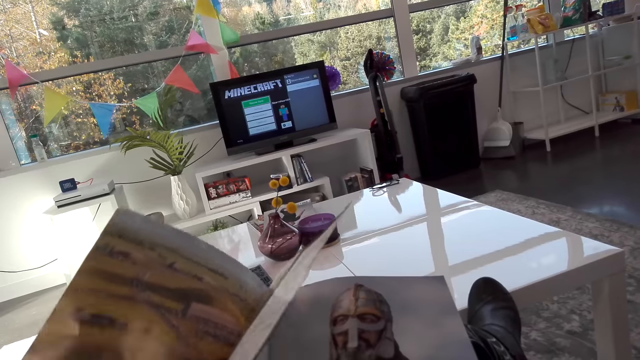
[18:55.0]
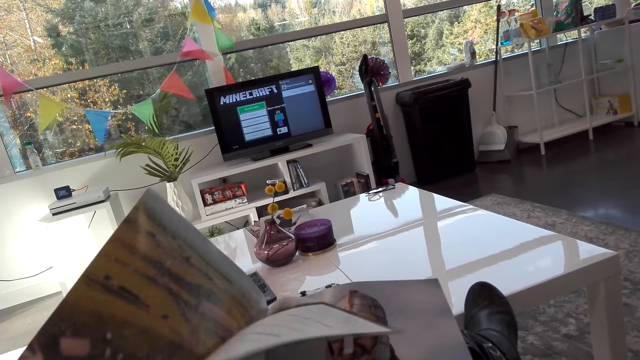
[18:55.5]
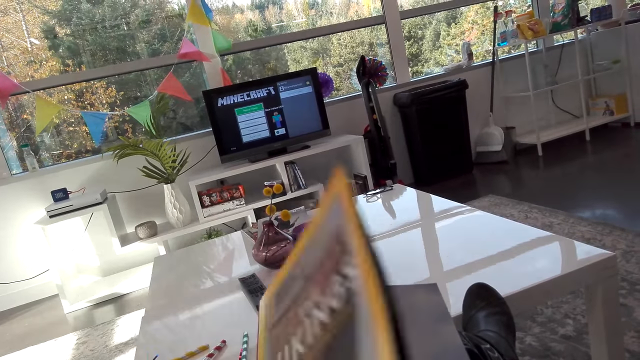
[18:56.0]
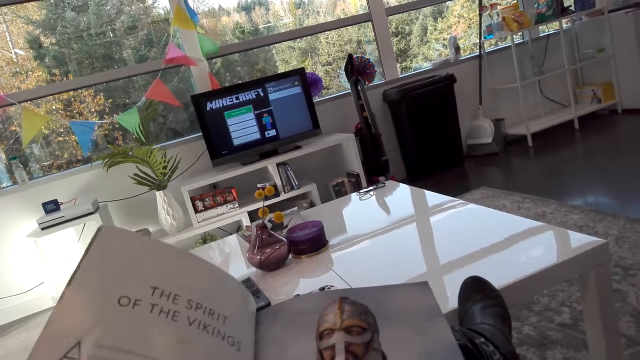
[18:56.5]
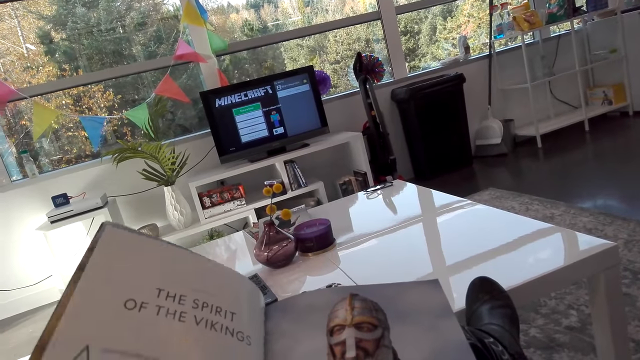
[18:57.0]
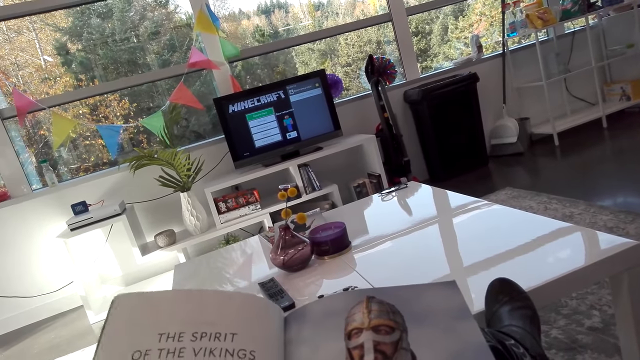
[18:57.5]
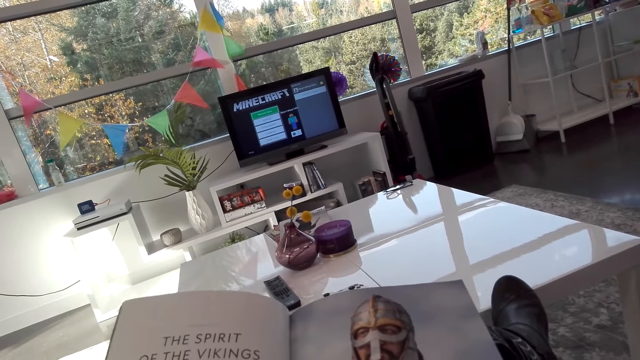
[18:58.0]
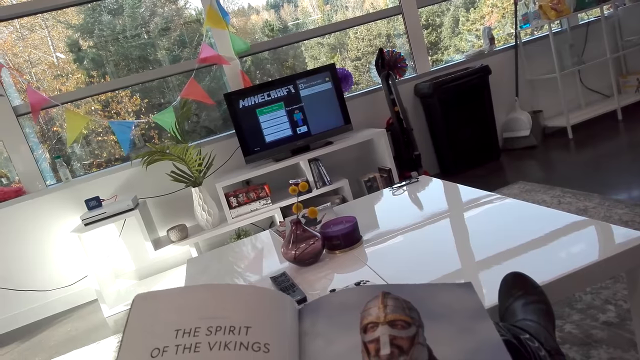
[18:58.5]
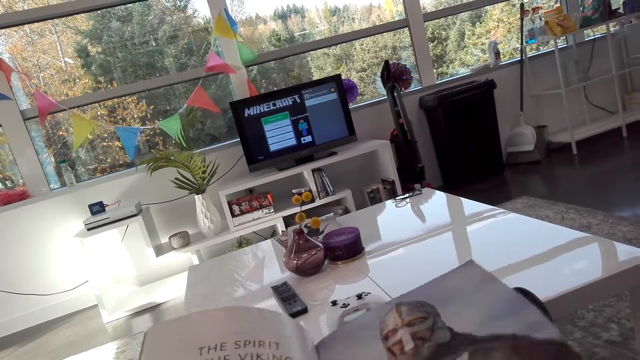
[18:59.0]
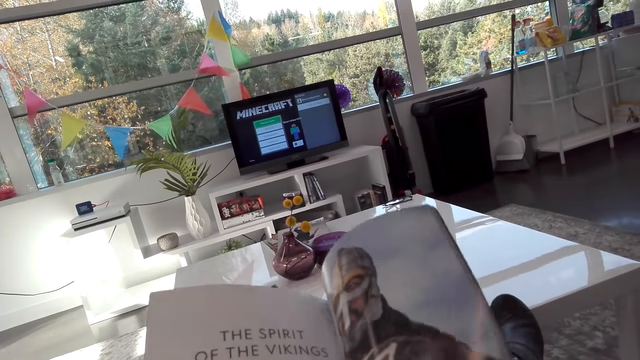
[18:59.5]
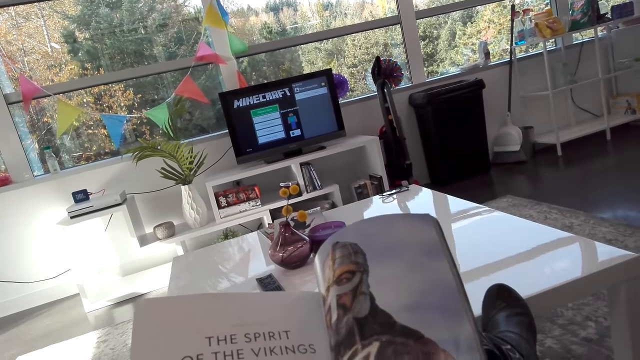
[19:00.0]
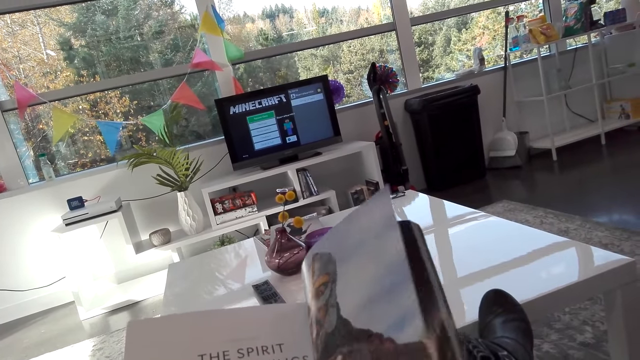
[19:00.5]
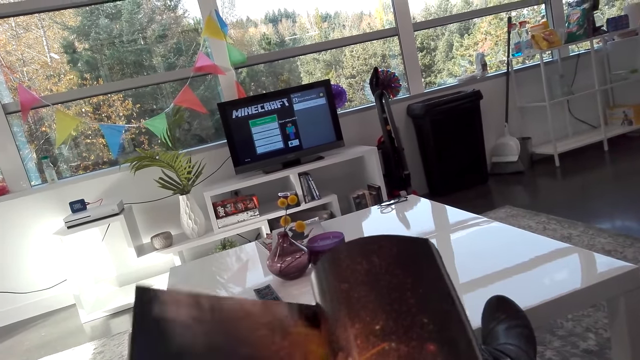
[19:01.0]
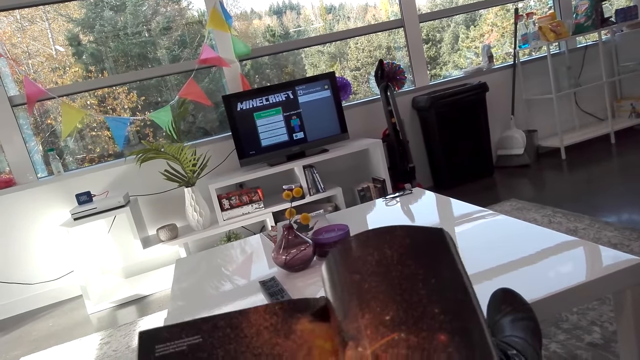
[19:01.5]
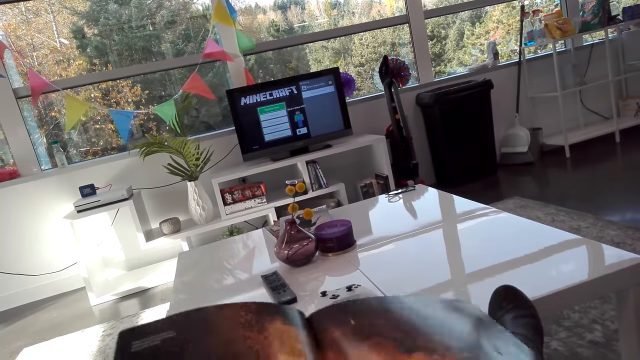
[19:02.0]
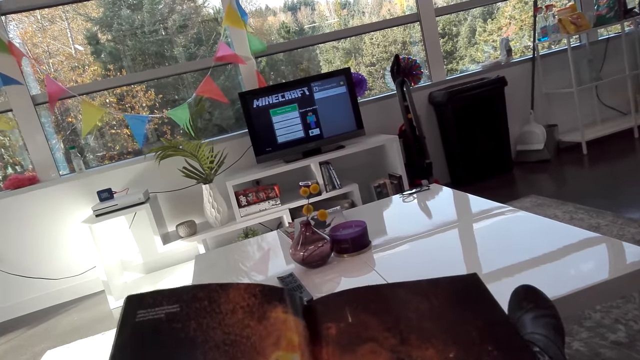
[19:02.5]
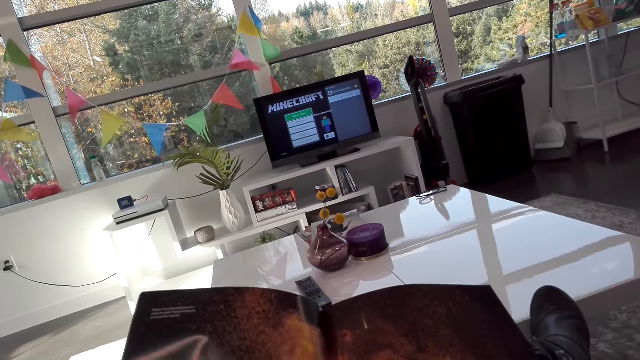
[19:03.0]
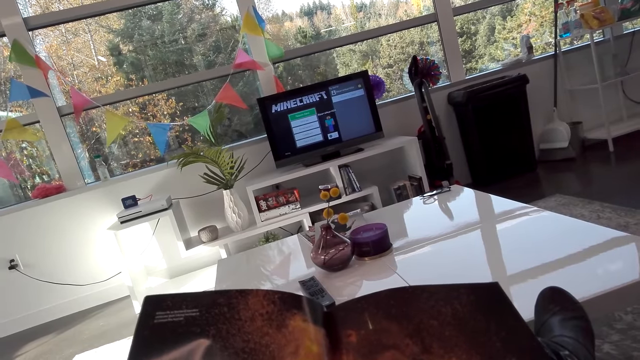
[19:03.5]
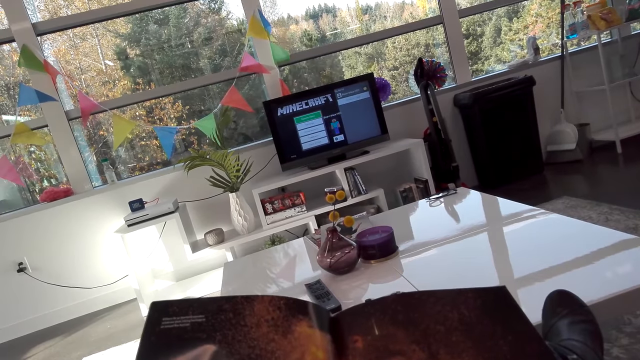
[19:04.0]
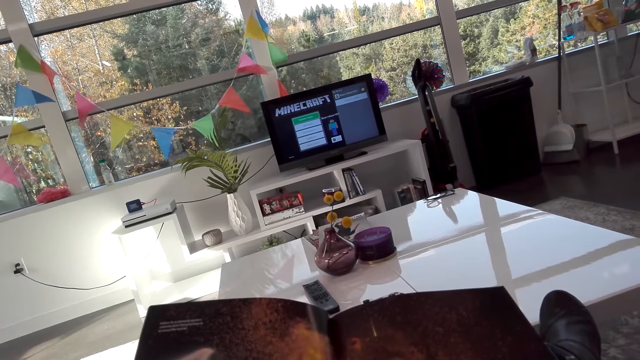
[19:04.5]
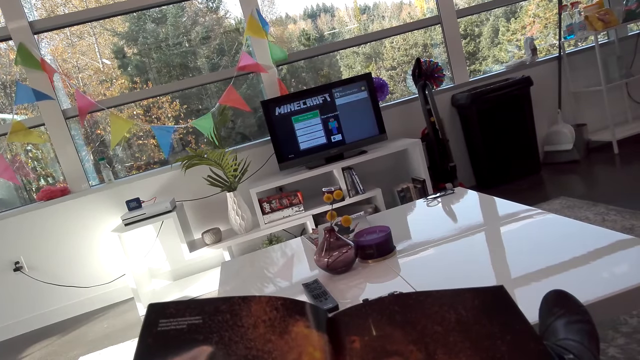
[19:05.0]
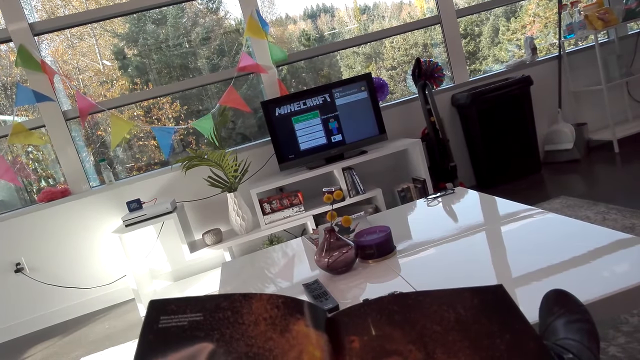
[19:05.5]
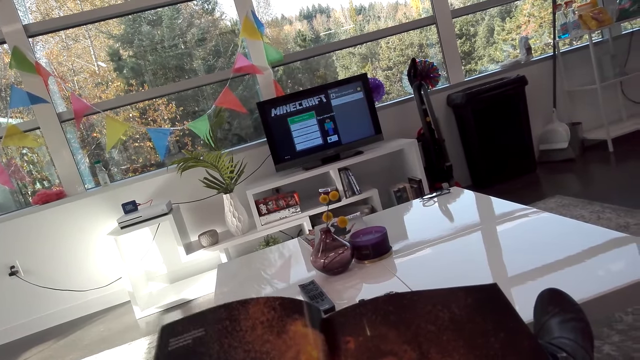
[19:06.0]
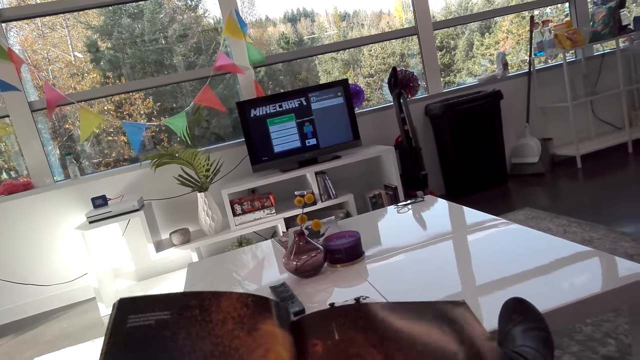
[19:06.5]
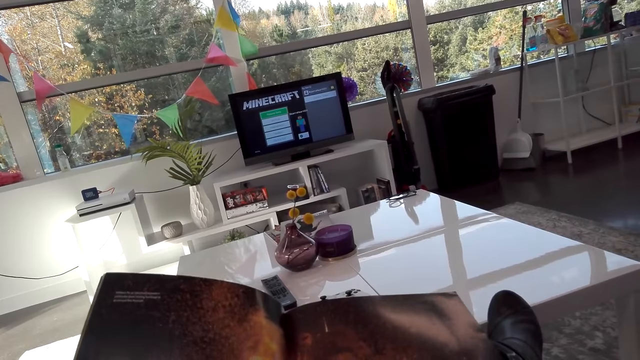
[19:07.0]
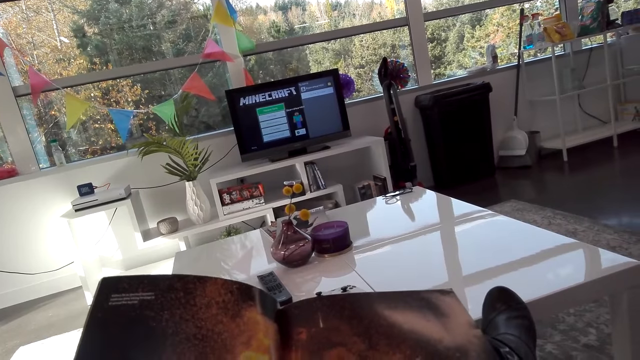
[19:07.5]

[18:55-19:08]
The camera wearer turns a page. They read a magazine. They turn the page. They read the magazine.

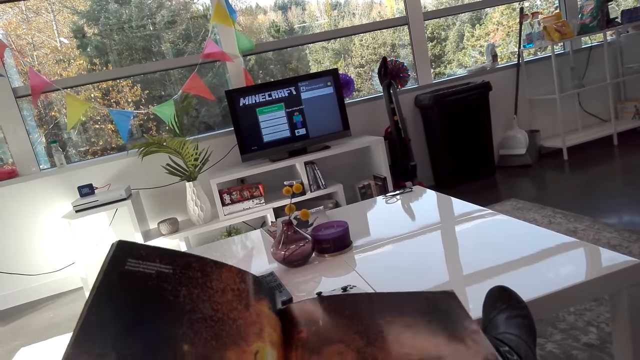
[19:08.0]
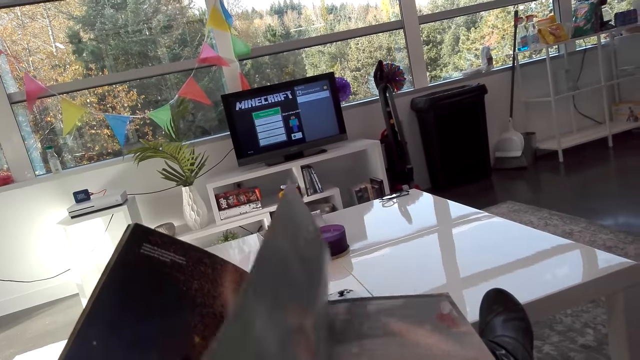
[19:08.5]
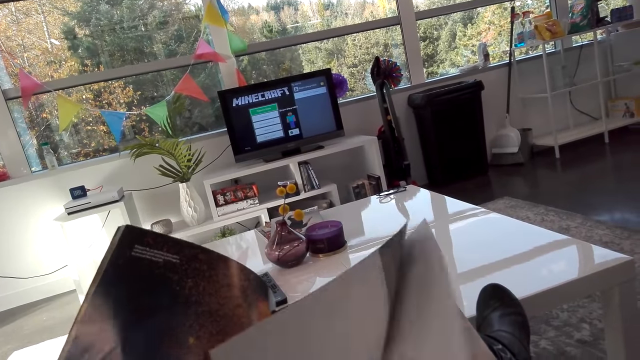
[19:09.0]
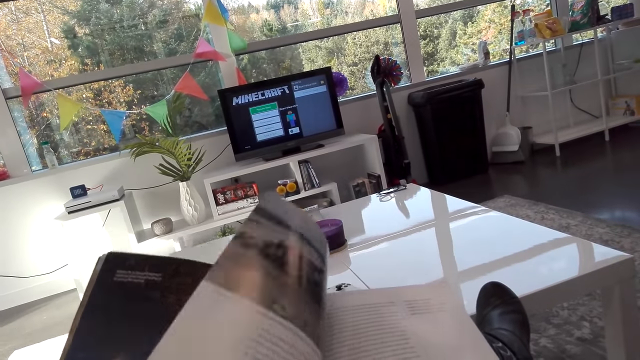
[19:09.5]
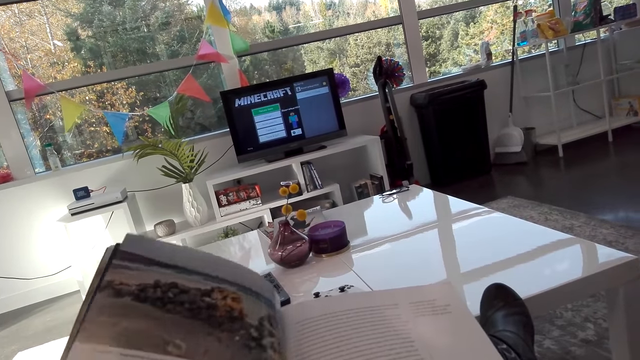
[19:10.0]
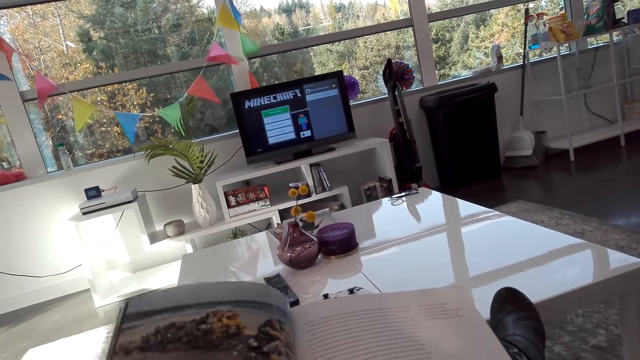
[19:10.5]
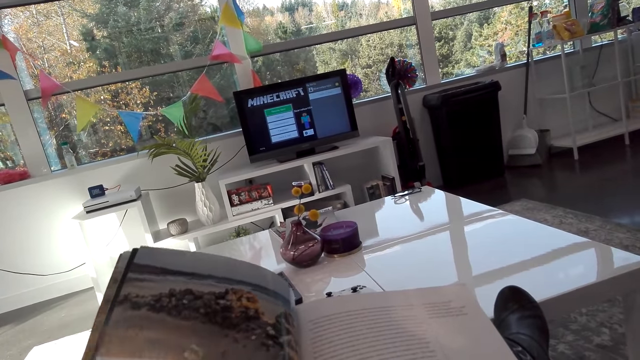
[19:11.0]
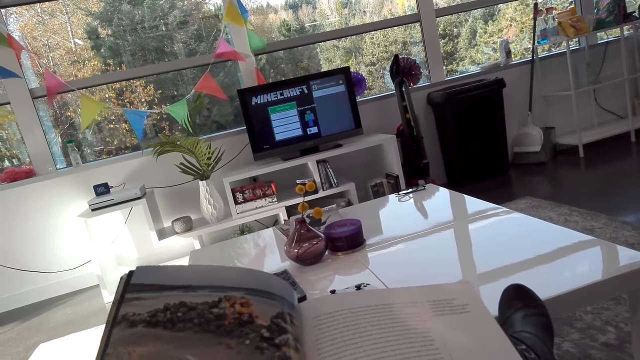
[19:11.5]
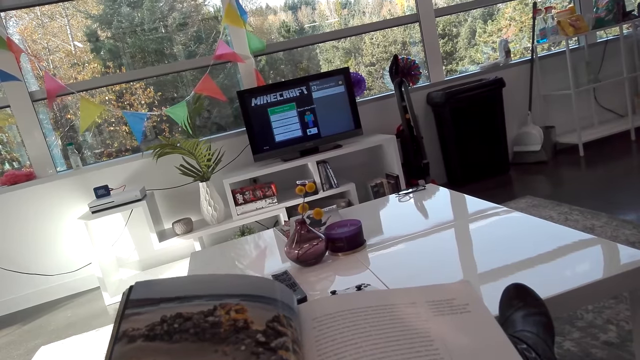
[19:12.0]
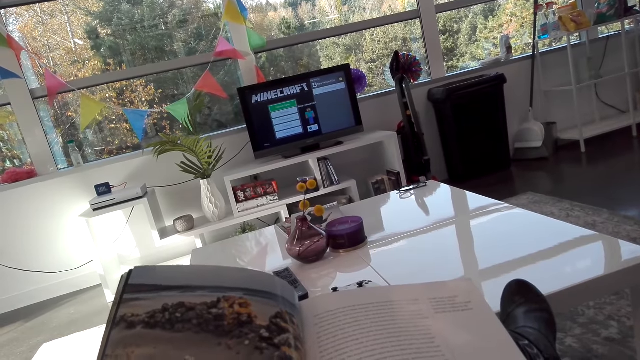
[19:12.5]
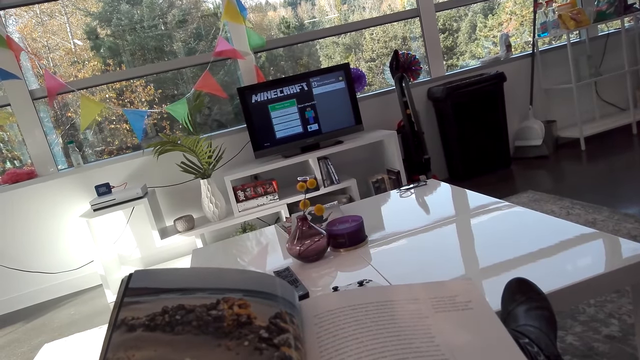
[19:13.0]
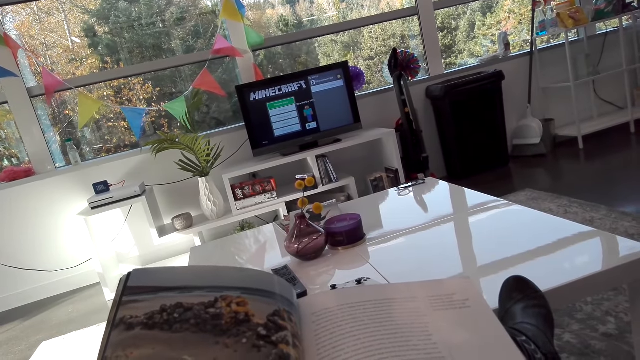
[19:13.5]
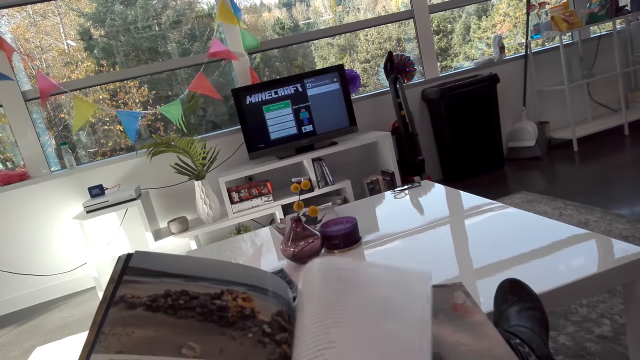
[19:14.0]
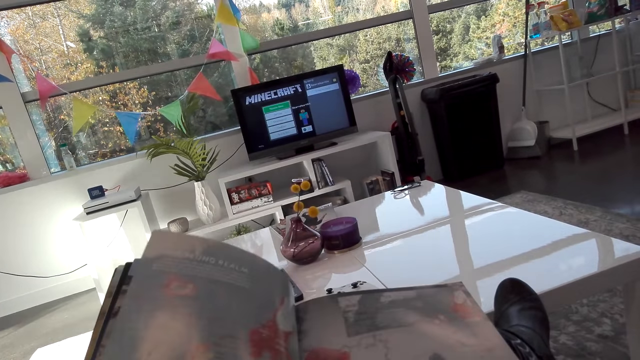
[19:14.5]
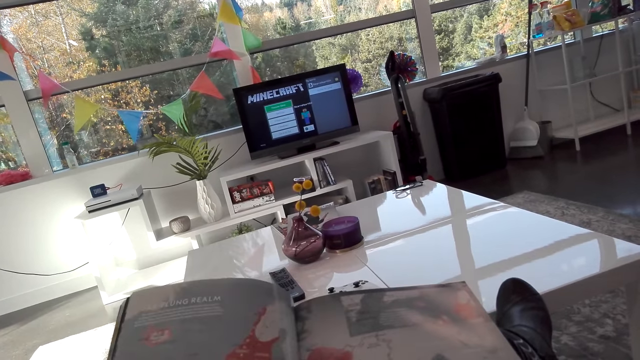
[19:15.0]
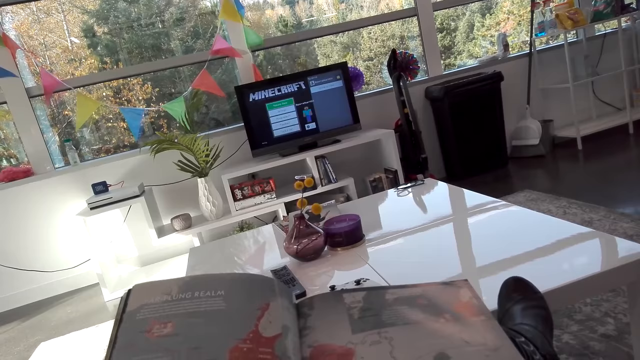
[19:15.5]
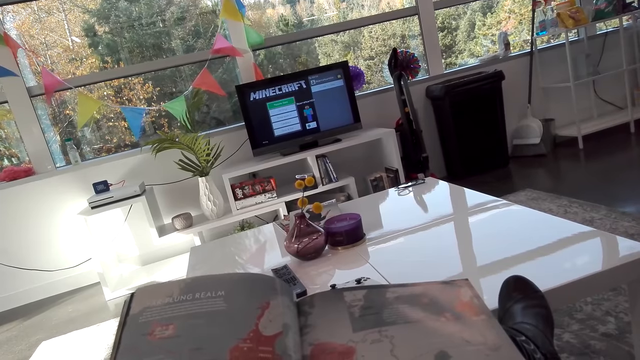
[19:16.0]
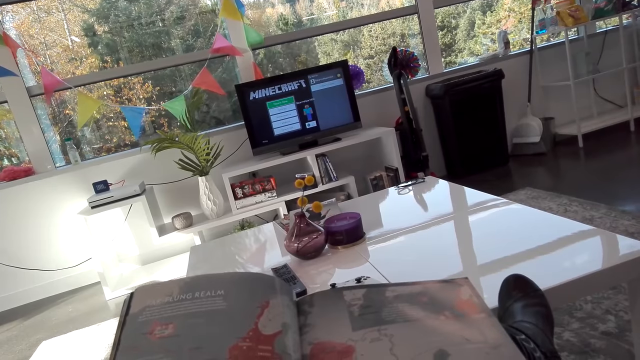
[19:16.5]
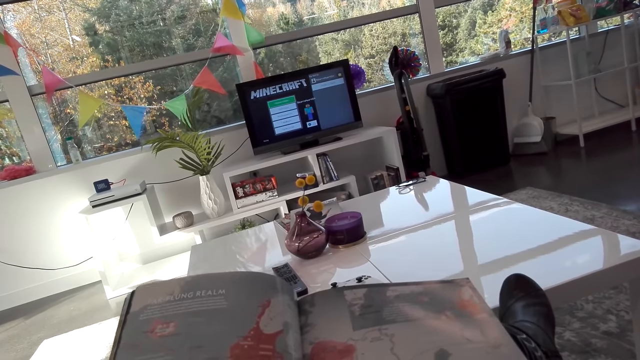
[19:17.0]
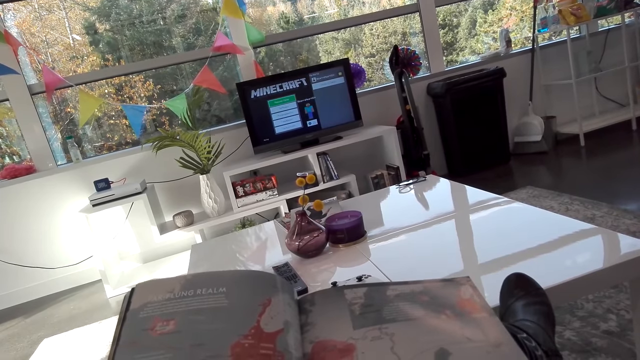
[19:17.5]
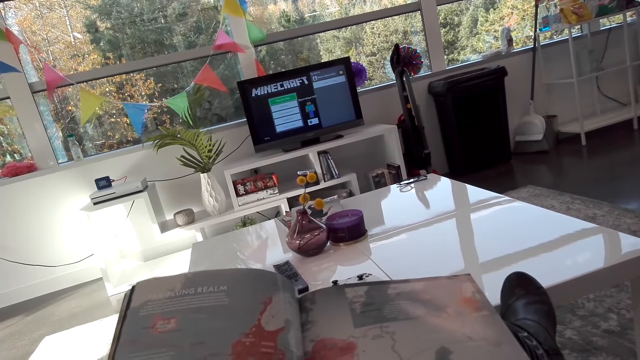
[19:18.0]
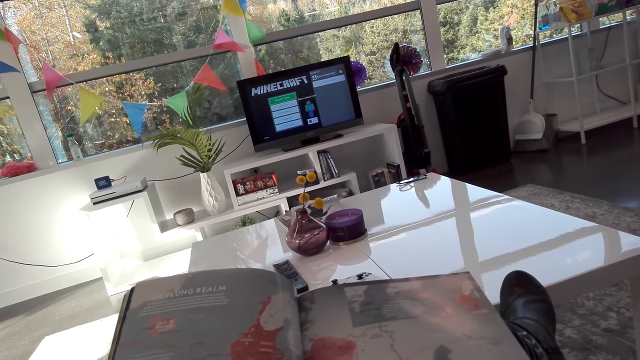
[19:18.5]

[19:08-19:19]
The camera wearer turns a page. They read a magazine. They turn the page. They read the magazine.
